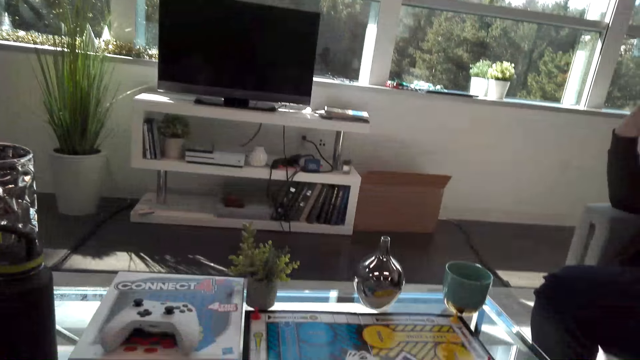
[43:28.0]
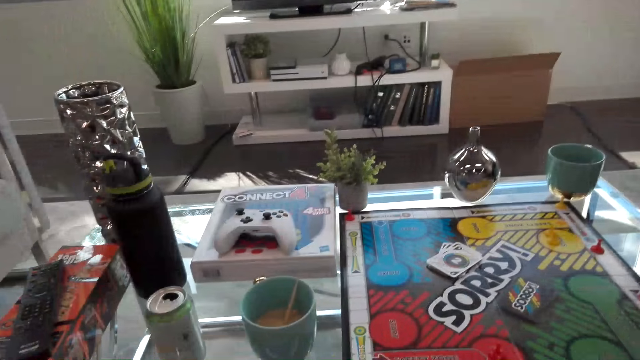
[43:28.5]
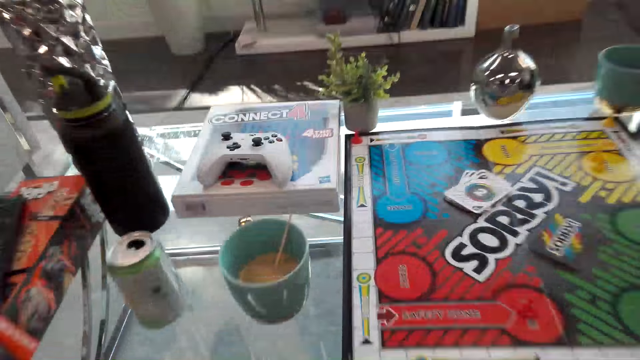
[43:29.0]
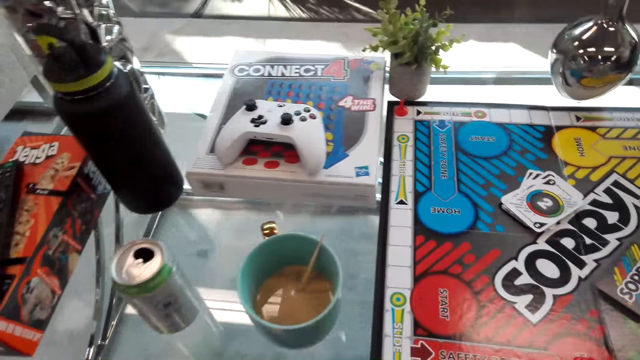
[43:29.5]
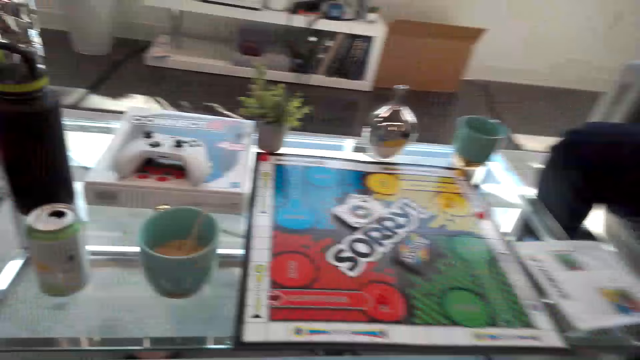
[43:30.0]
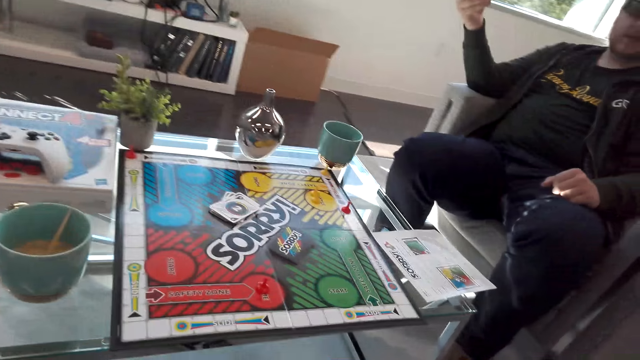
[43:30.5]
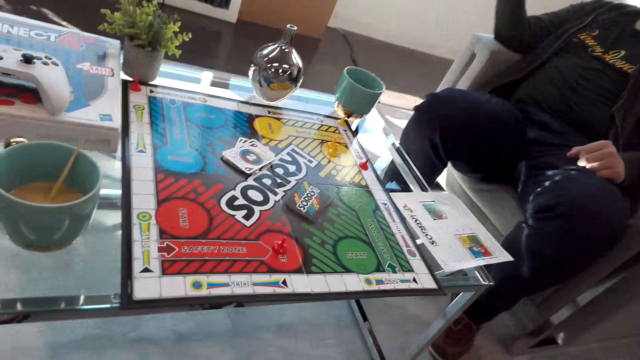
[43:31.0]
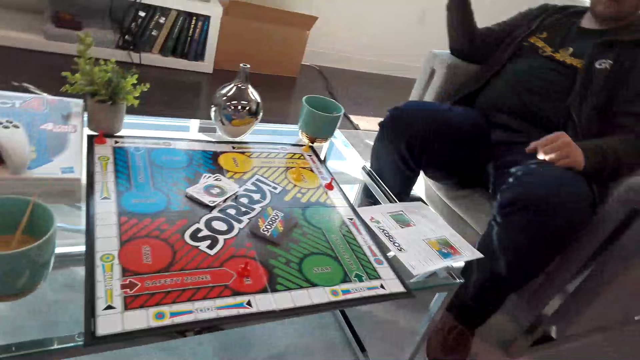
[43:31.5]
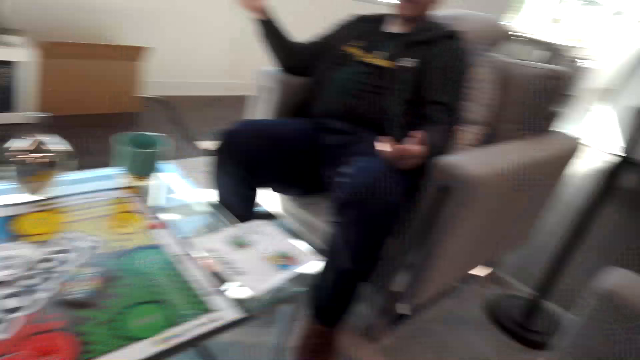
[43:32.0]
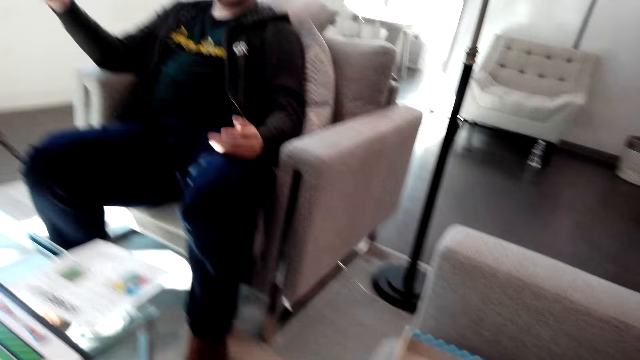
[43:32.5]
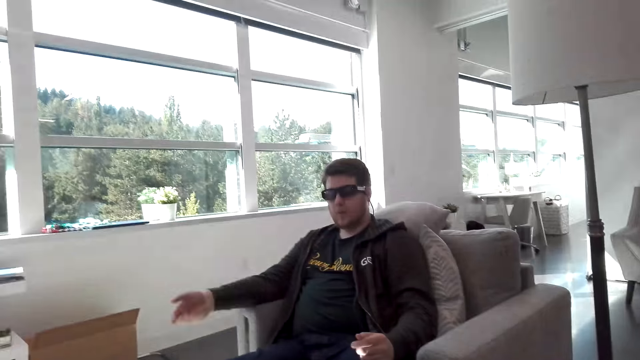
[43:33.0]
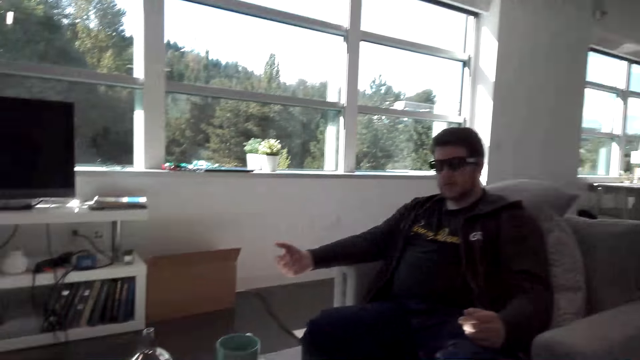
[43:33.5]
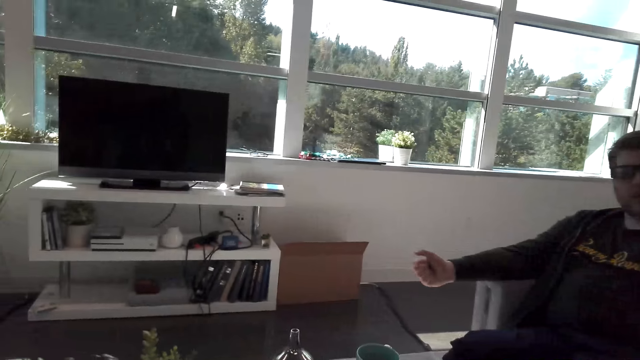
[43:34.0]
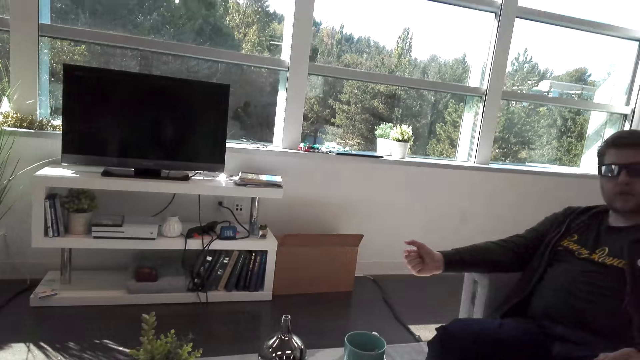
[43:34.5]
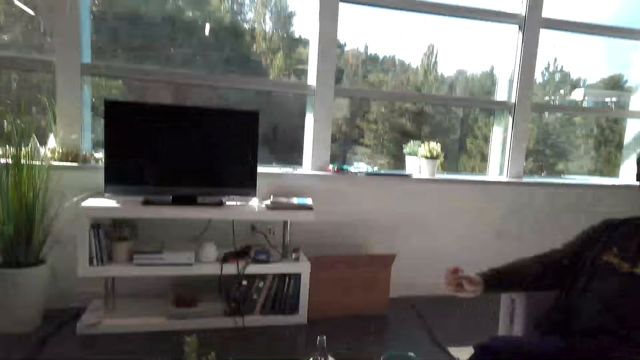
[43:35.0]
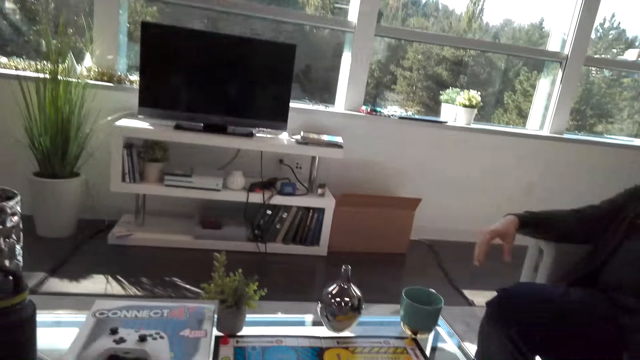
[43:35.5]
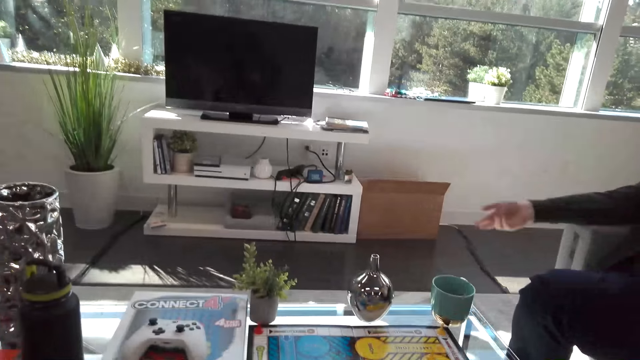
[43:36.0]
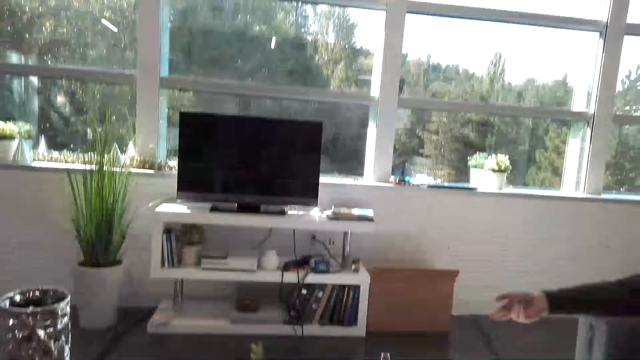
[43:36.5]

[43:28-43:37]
A man talks to the camera wearer. The camera wearer looks around. They stare in the room.

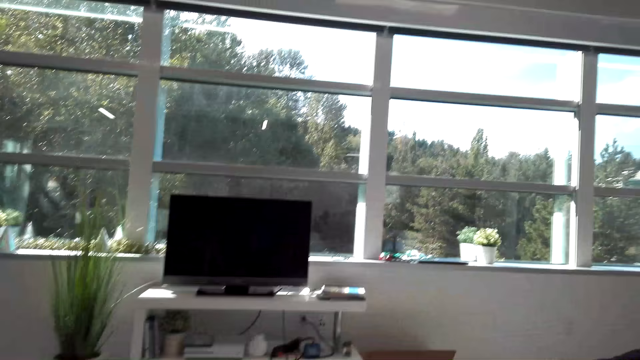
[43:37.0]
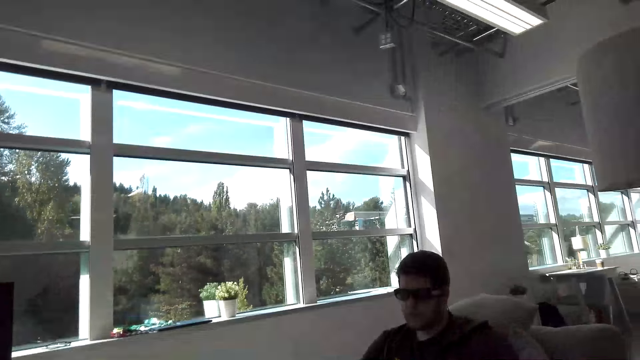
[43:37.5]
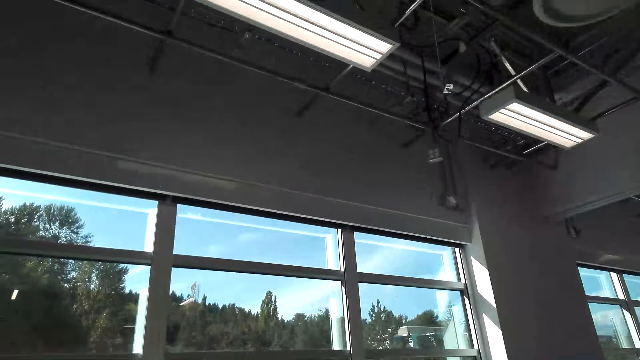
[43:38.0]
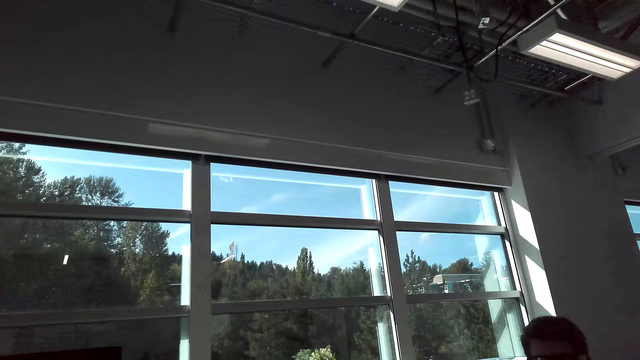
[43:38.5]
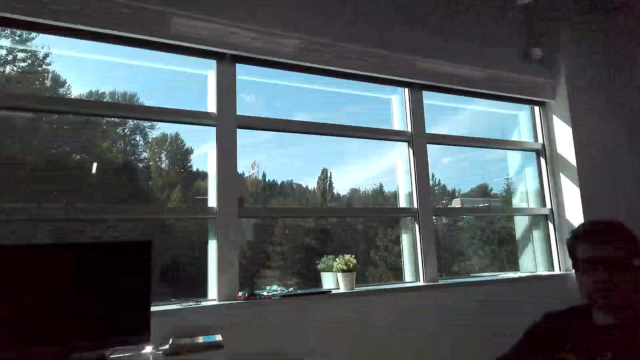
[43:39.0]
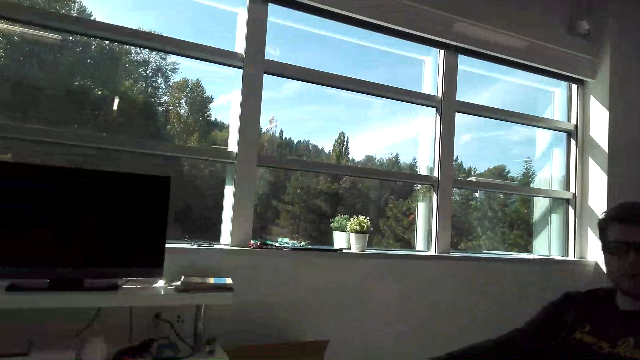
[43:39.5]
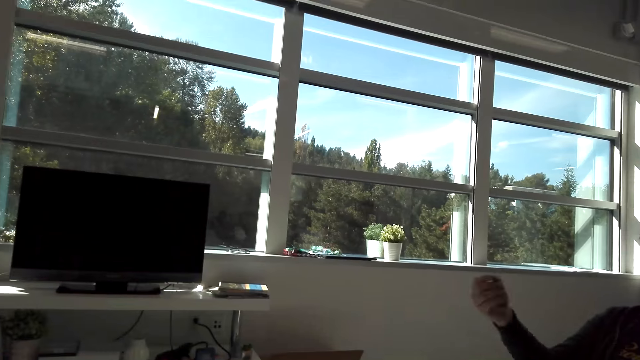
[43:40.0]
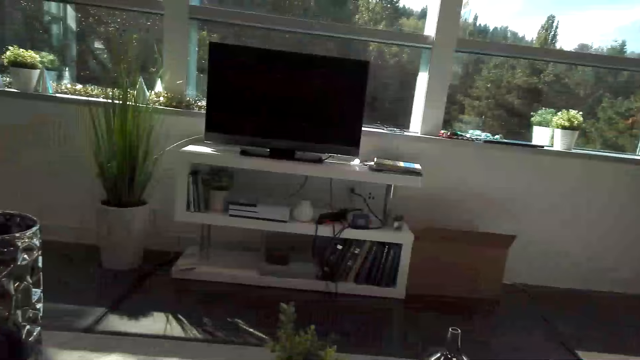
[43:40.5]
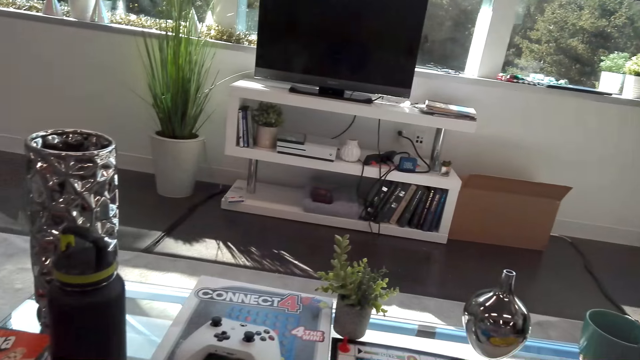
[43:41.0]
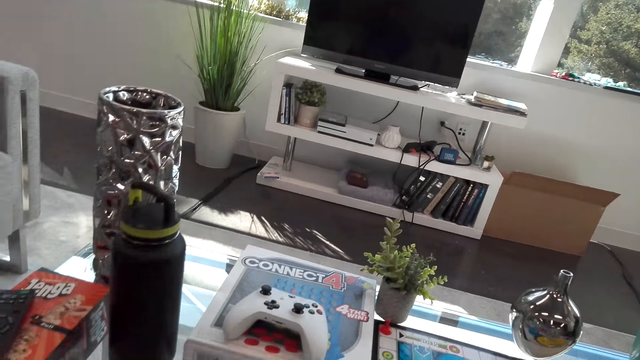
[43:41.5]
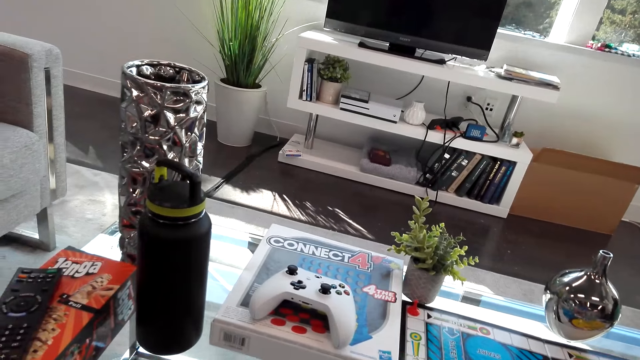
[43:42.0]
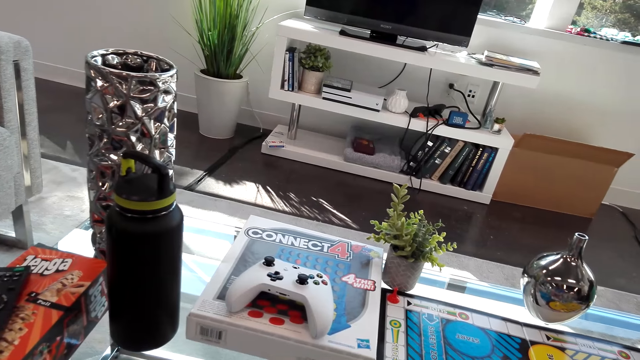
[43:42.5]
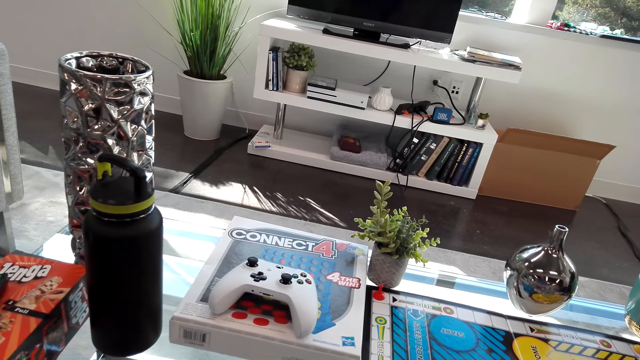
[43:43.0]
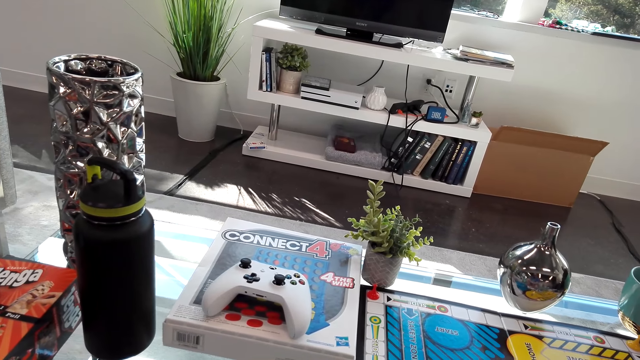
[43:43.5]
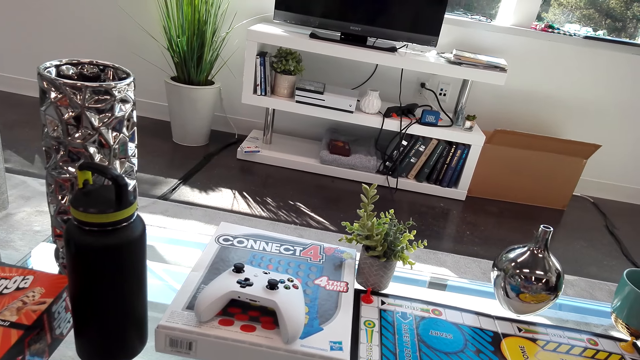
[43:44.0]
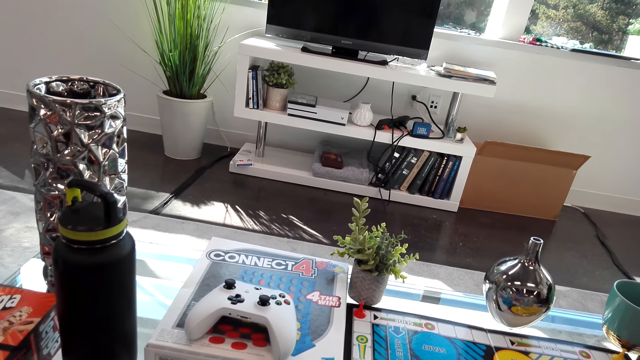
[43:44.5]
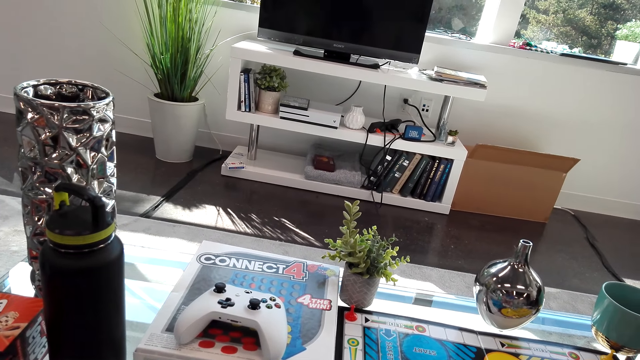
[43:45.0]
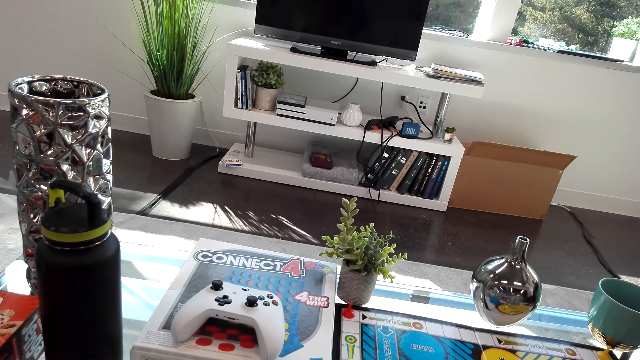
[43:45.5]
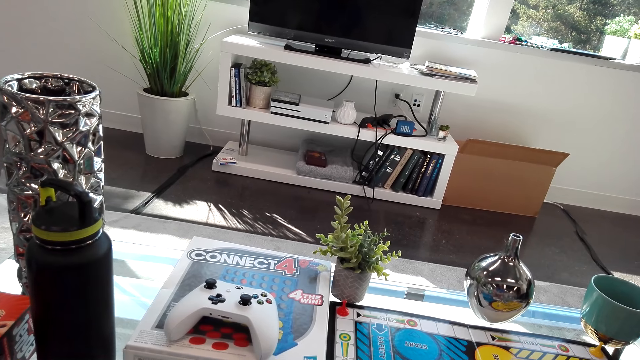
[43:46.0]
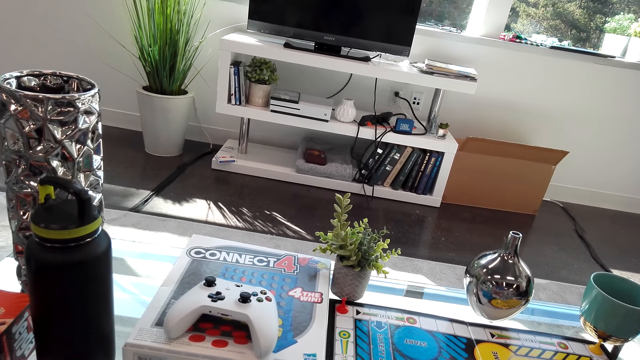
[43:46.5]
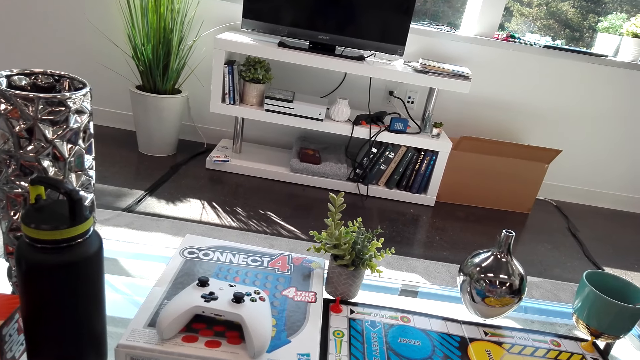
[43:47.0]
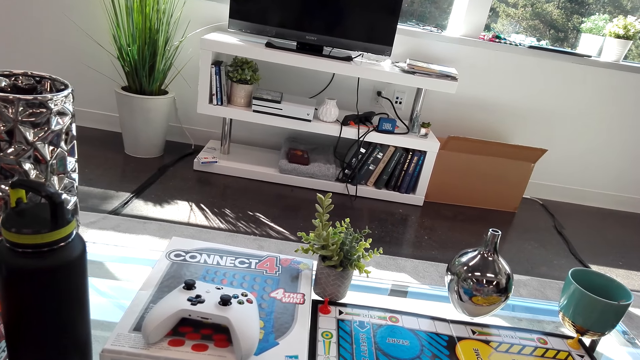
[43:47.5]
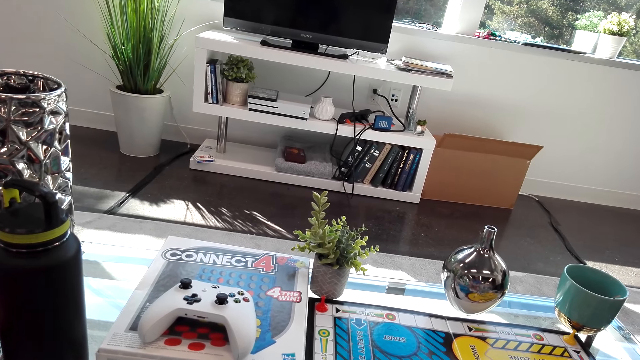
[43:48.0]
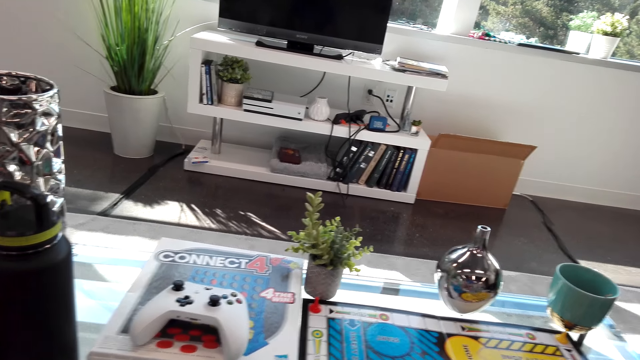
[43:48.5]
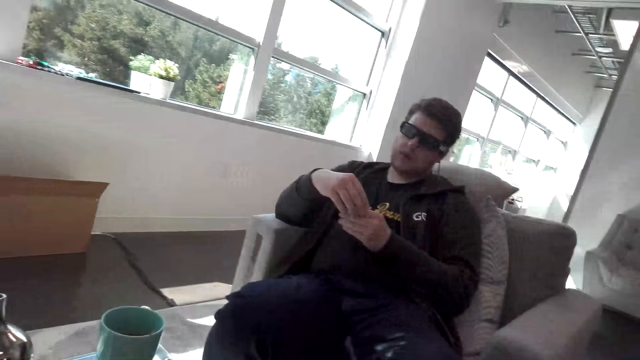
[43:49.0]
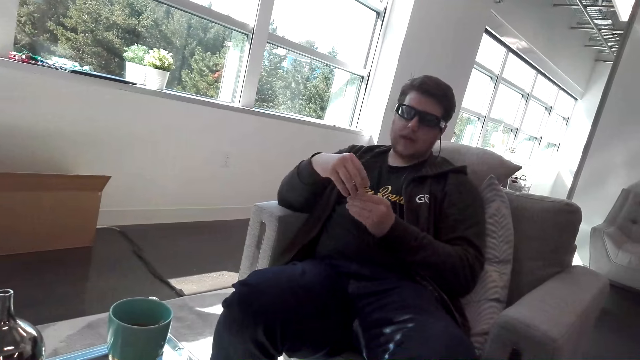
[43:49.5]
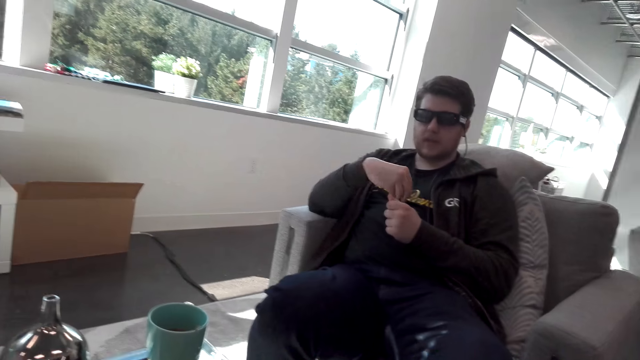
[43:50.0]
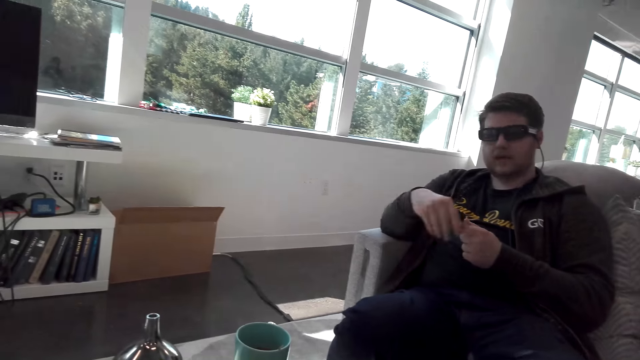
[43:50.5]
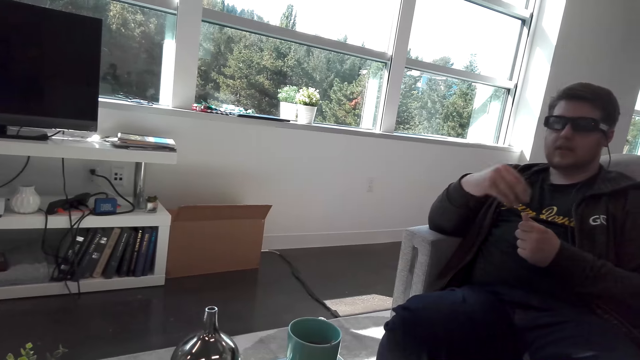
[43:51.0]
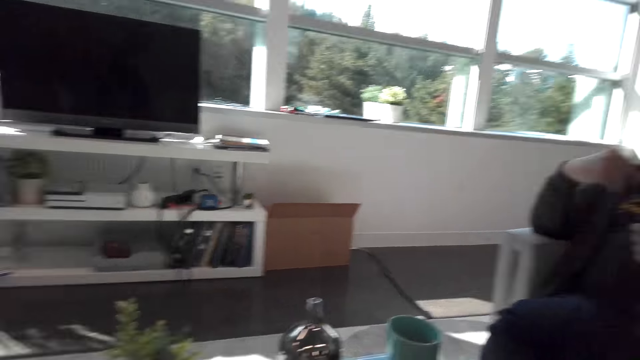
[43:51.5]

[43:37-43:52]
The camera wearer talks to a man. The man talks to the camera wearer. The camera wearer moves the hands together.
